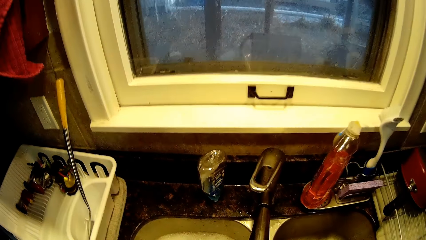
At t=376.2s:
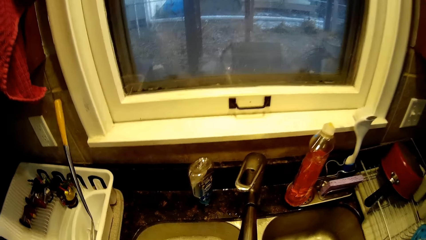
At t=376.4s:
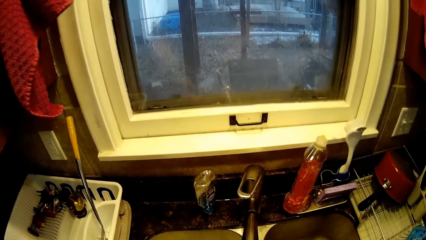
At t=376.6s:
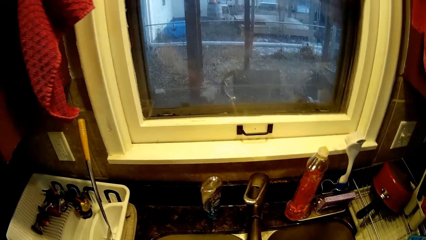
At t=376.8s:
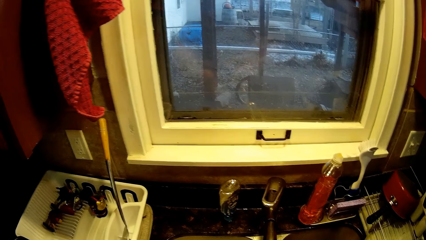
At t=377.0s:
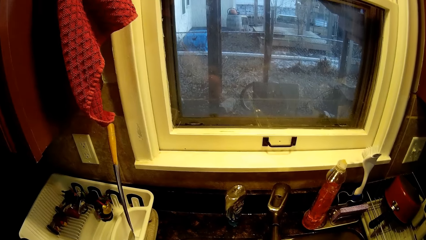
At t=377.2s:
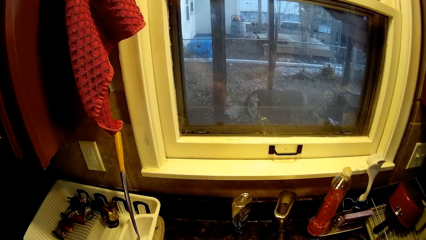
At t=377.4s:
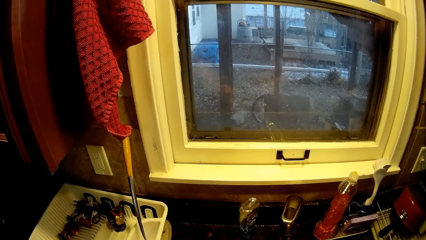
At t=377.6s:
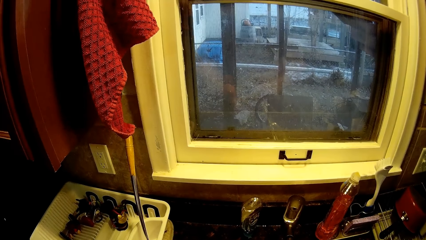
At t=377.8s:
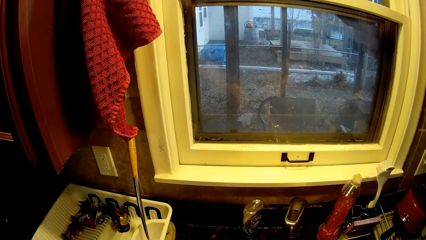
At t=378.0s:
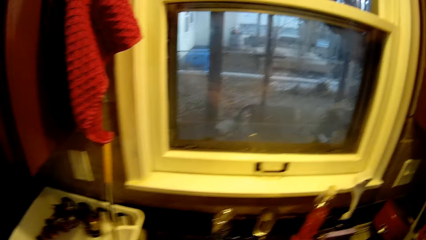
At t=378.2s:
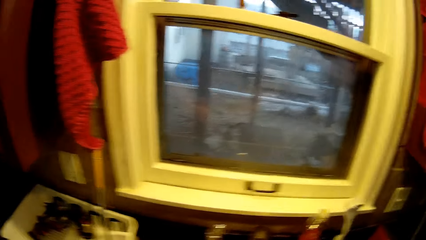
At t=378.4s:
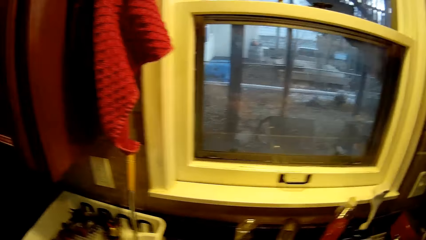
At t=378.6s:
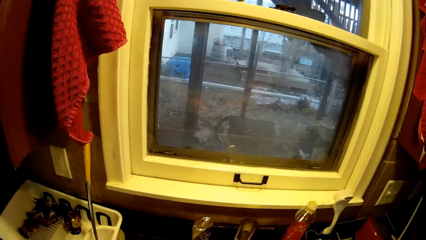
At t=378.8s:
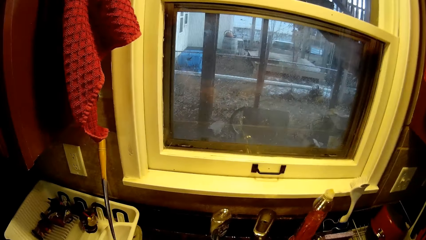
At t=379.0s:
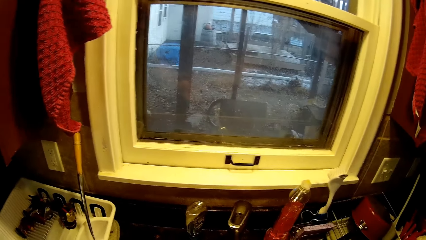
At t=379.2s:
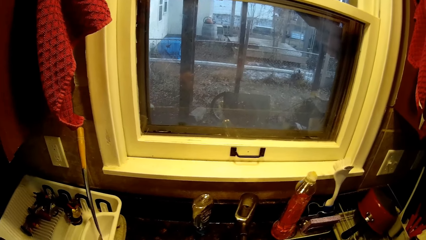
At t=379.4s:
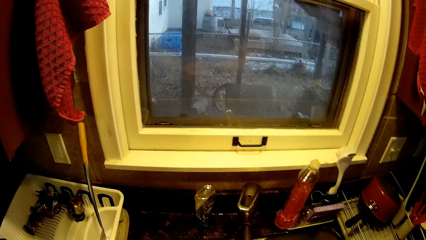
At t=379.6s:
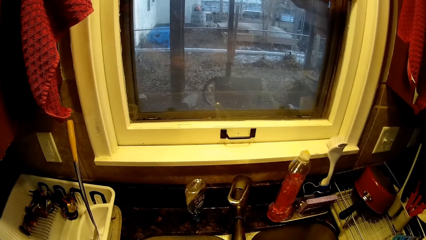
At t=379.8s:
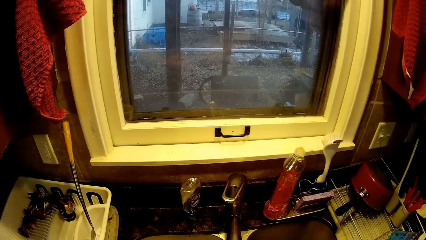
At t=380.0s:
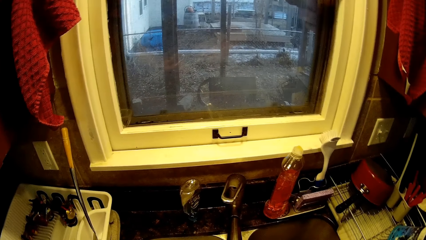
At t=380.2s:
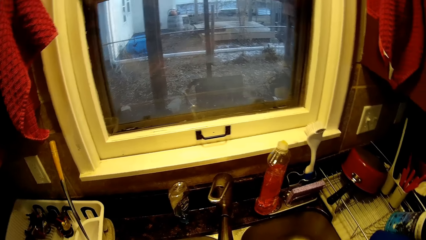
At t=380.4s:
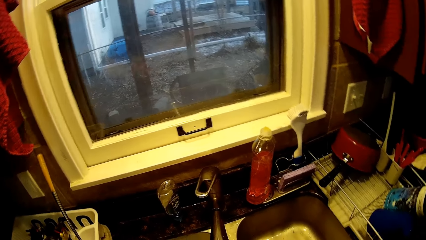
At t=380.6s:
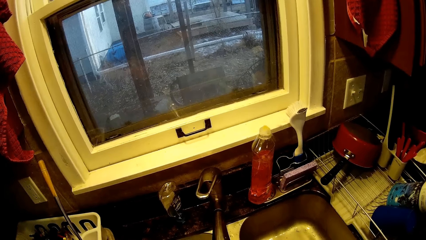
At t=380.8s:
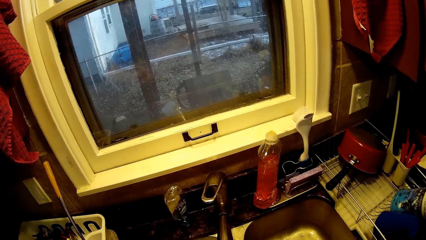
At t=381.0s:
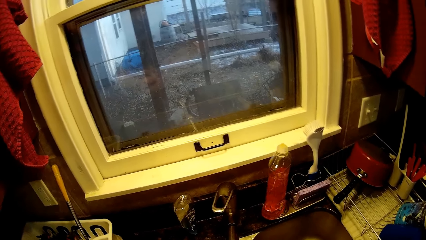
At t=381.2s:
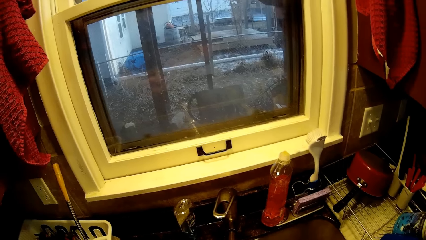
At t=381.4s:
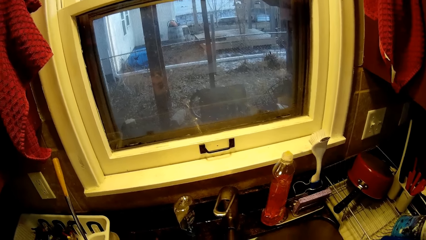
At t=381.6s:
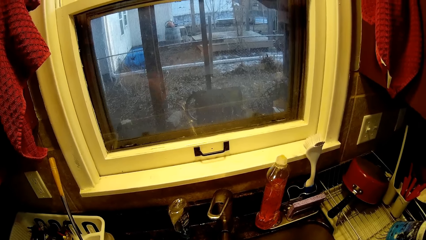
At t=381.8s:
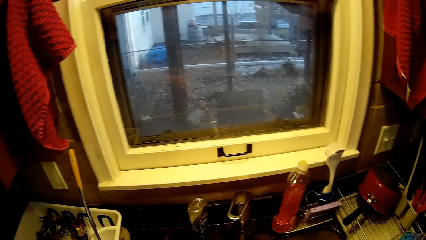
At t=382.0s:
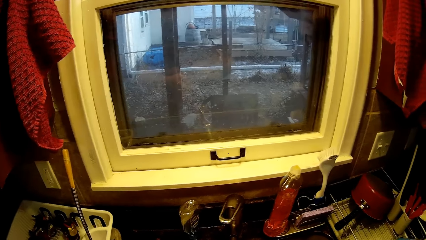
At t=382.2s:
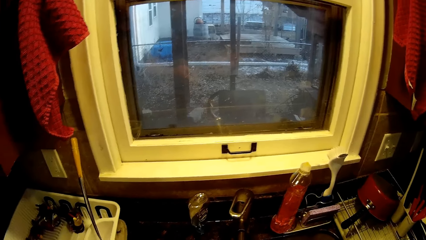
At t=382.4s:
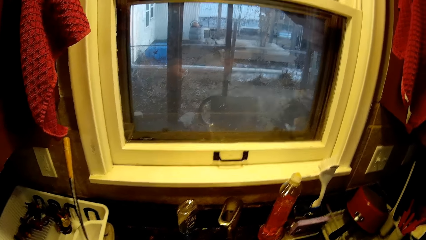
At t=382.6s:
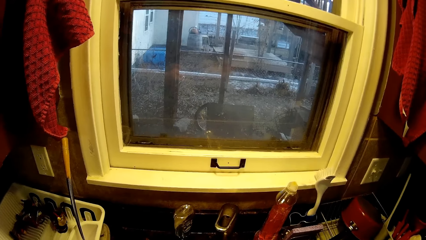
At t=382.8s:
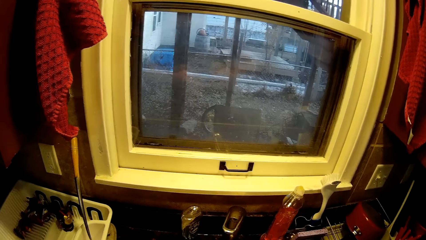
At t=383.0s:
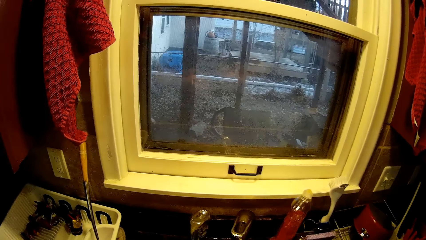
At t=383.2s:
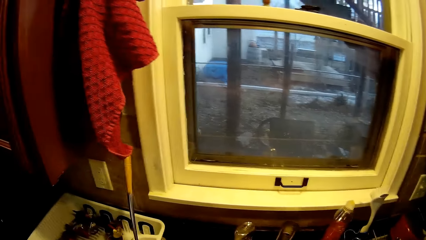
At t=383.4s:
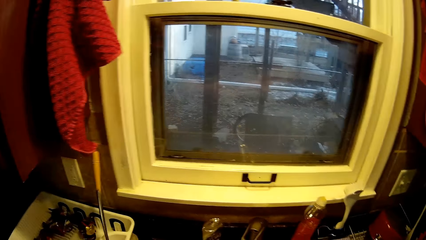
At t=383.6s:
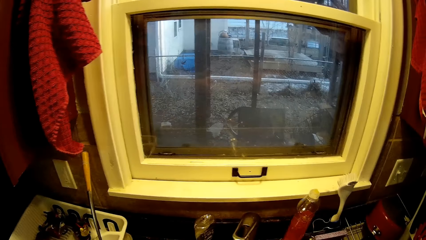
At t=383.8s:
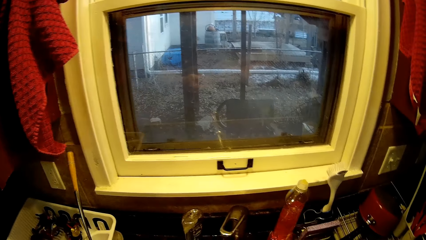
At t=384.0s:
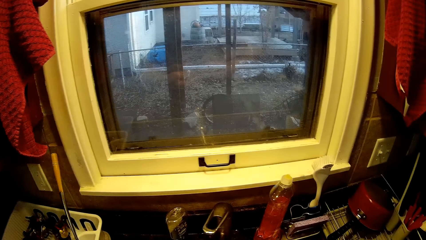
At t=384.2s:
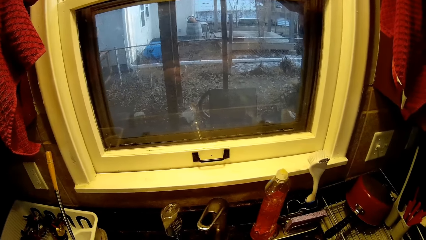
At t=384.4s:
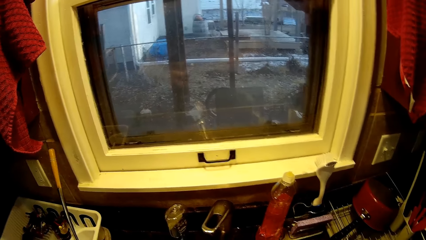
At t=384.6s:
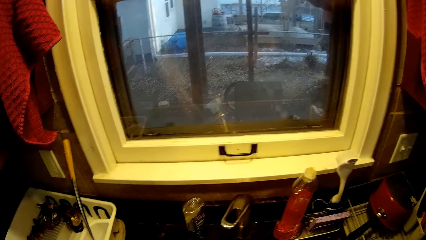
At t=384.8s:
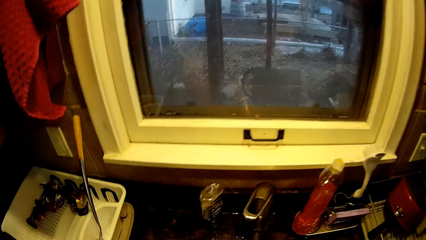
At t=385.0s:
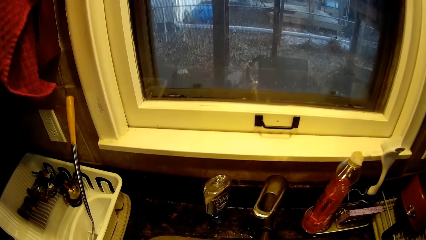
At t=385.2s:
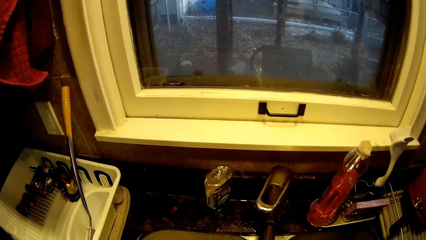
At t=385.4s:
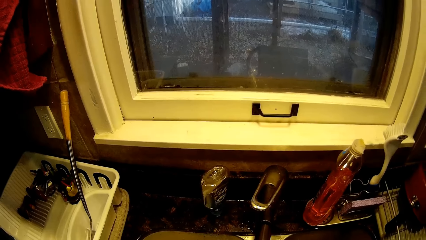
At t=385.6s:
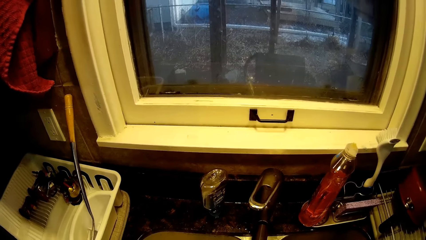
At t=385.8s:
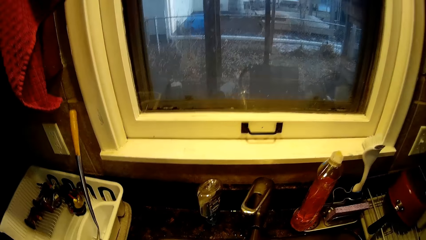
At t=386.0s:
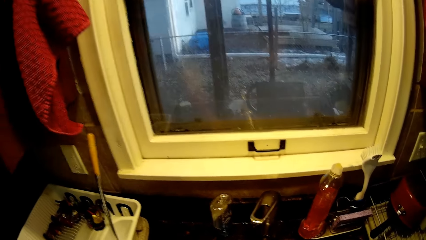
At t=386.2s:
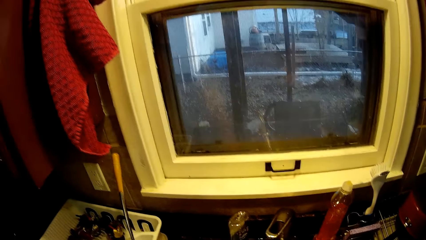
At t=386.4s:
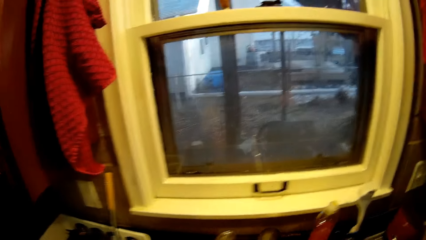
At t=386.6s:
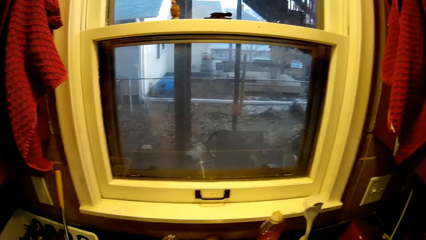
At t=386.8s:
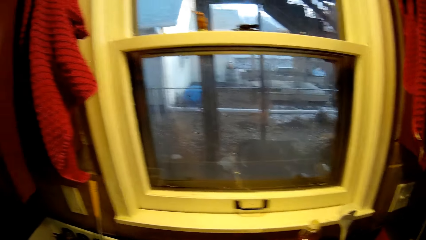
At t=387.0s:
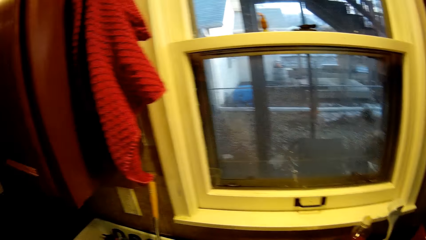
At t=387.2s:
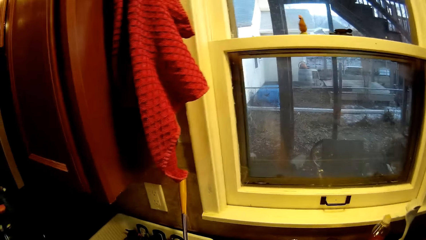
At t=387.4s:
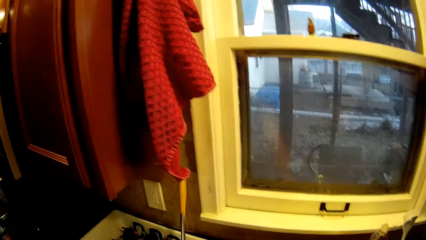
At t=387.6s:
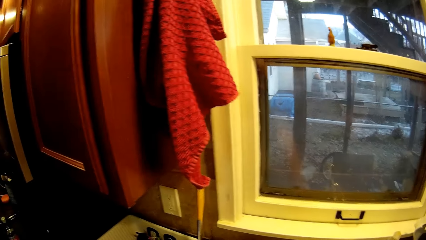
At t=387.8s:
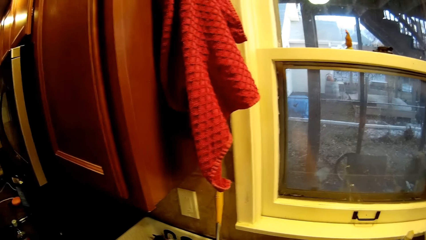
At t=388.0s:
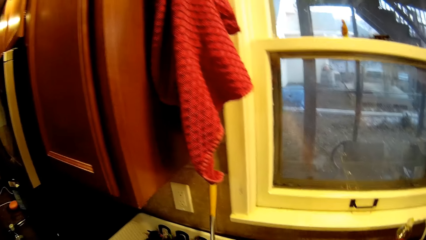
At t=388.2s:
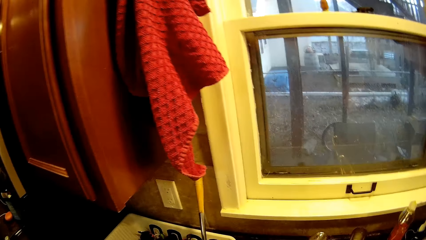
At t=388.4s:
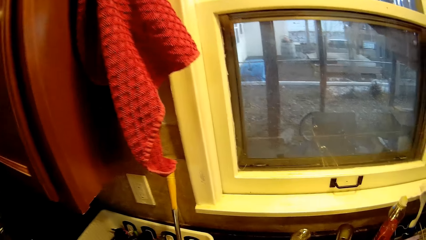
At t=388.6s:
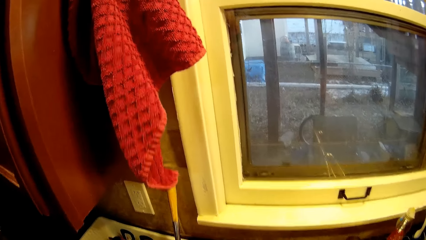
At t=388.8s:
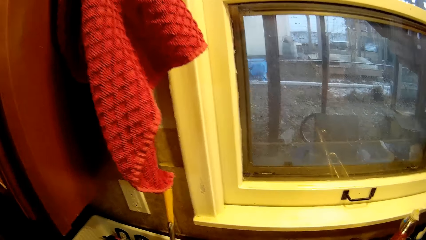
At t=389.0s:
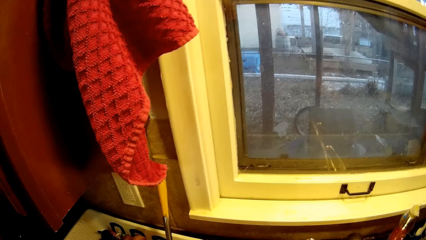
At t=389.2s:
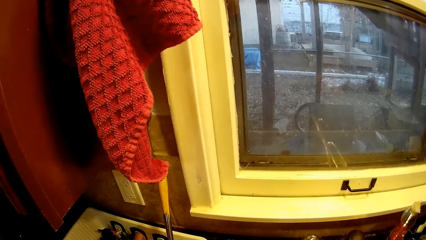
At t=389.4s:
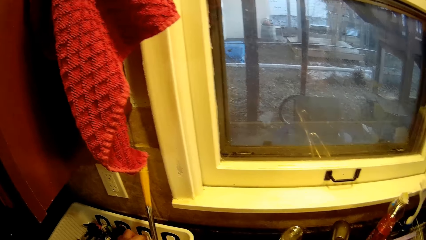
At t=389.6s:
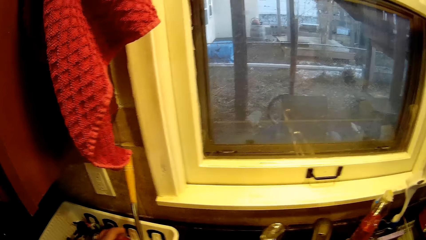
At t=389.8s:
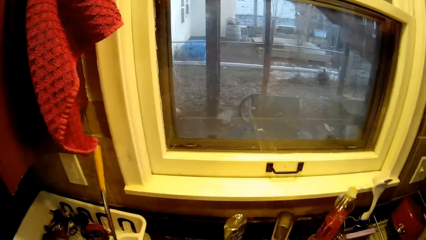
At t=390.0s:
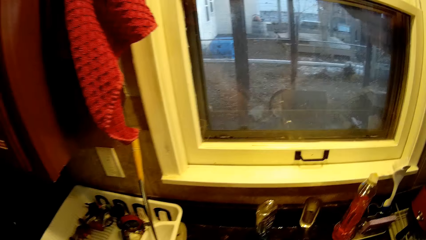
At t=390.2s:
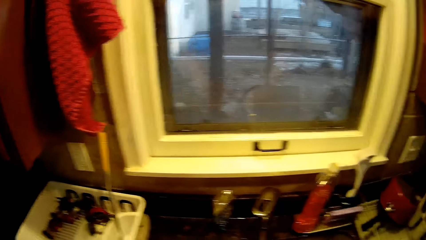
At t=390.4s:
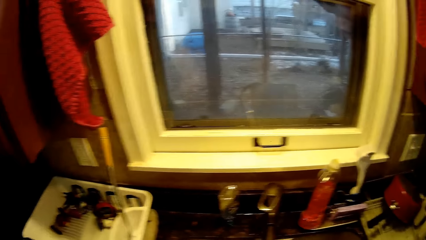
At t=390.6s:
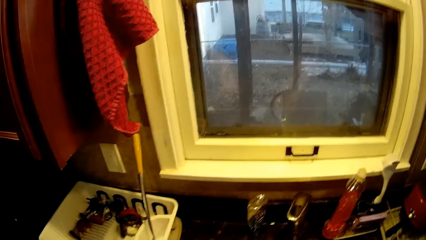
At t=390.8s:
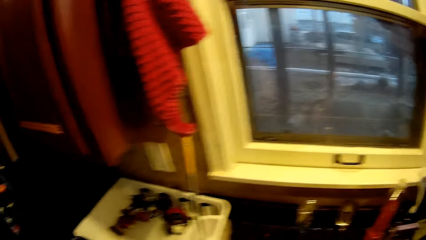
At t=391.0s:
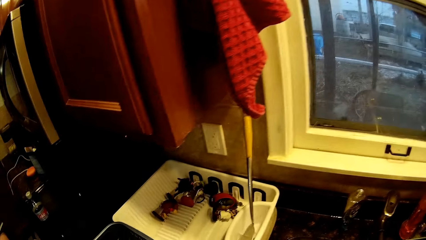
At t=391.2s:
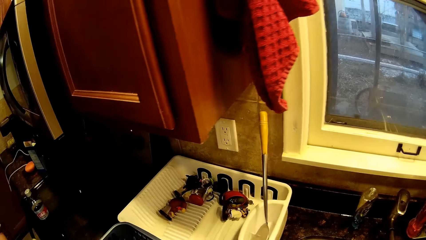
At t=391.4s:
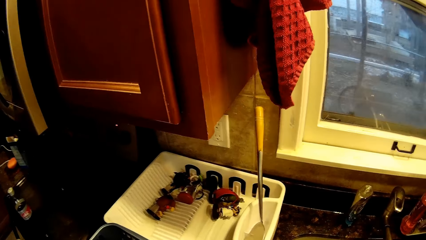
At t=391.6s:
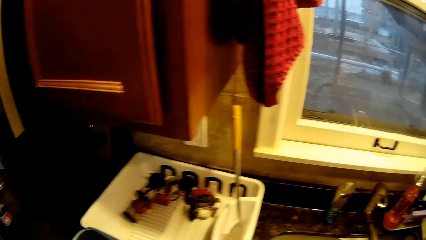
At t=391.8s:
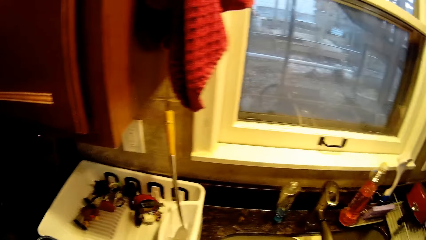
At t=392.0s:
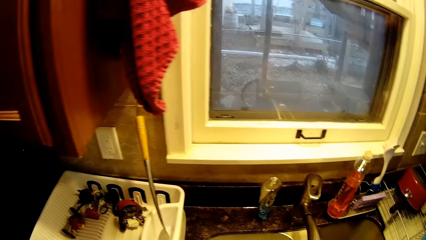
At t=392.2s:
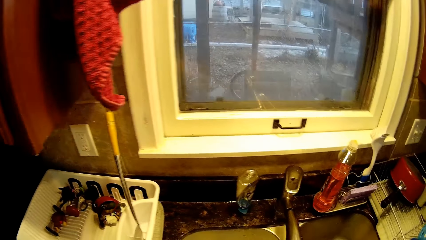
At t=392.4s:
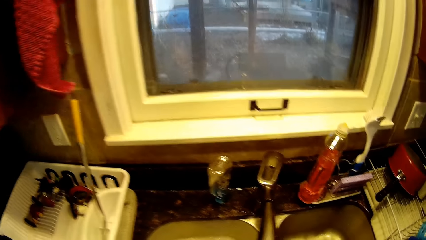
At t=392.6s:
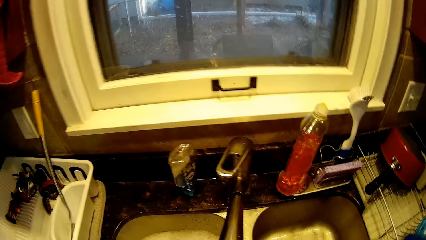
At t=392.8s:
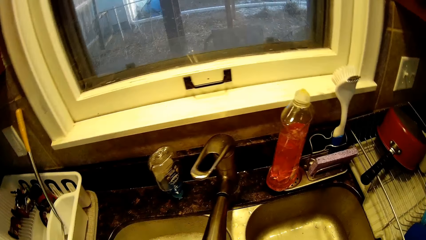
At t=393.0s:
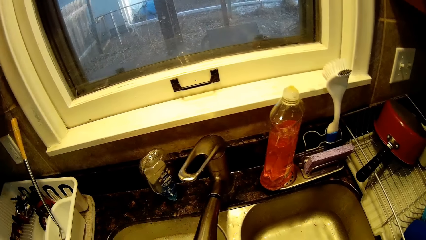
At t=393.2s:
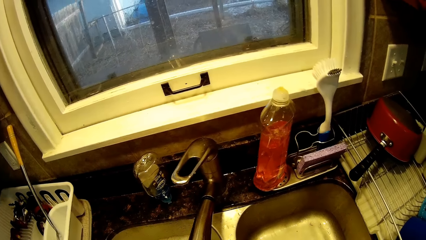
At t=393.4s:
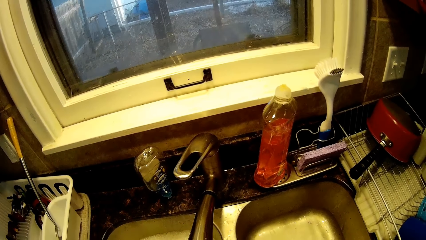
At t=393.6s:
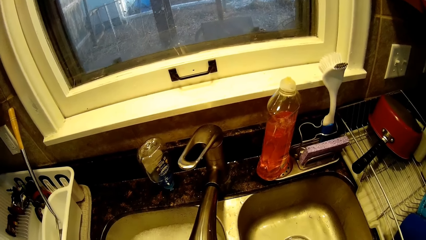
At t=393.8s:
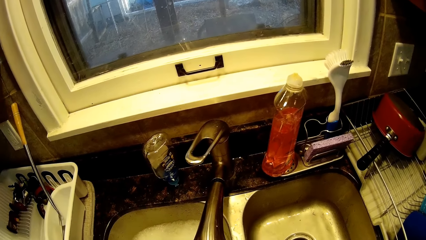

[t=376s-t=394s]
The camera wearer turns around. They scrub a toy with a toothbrush. They rinse the toy. They put down the toy in a dish rack.
